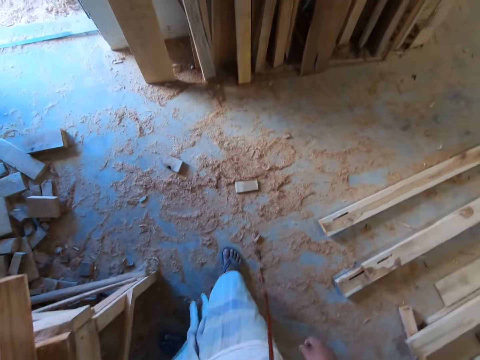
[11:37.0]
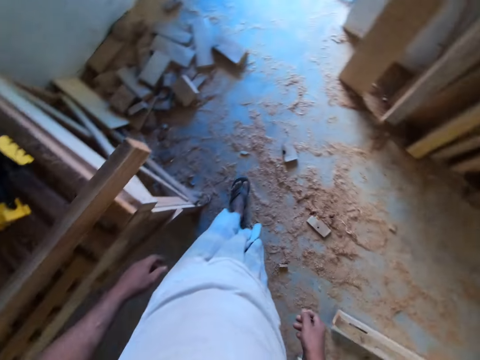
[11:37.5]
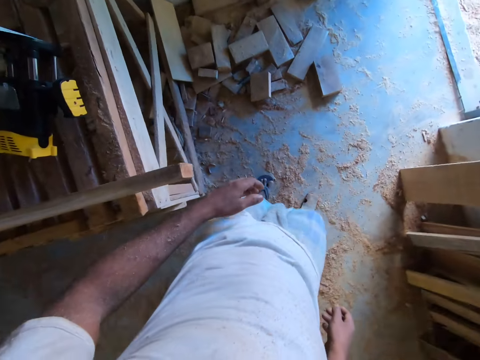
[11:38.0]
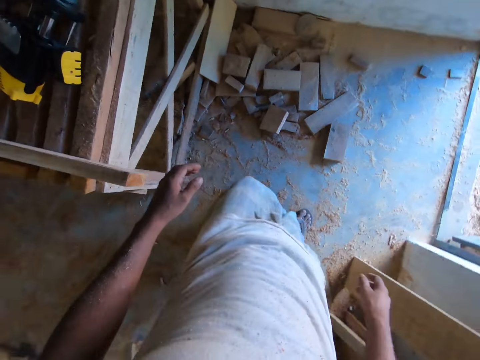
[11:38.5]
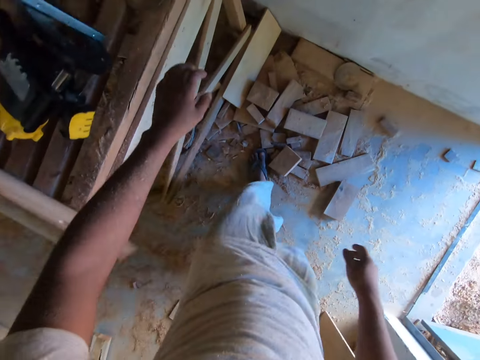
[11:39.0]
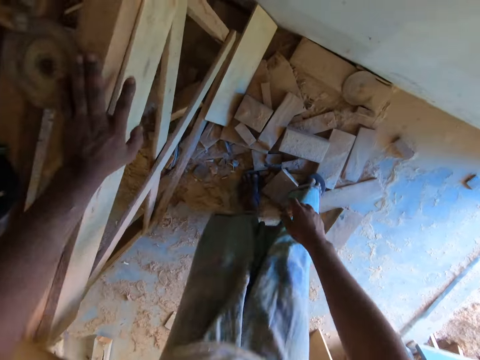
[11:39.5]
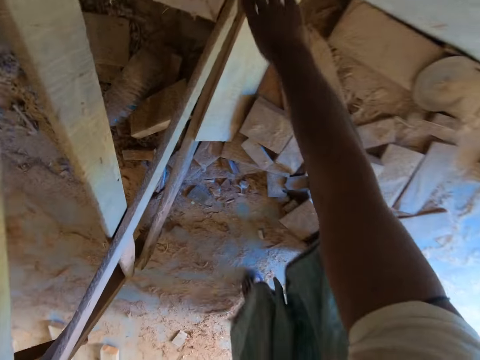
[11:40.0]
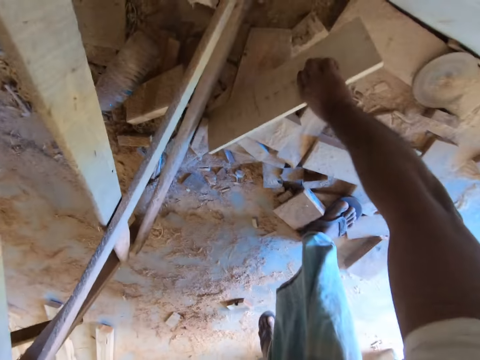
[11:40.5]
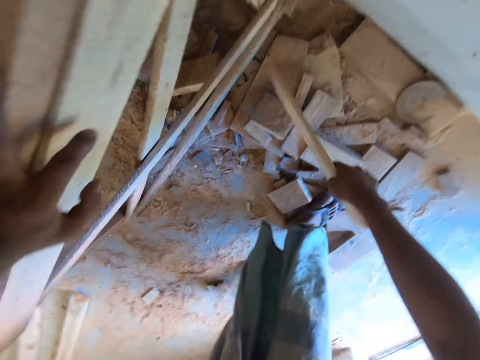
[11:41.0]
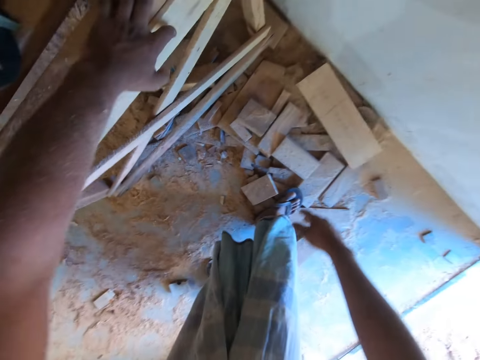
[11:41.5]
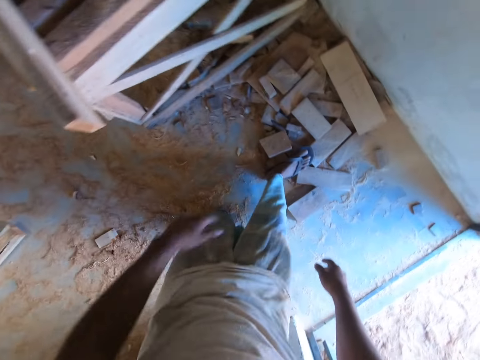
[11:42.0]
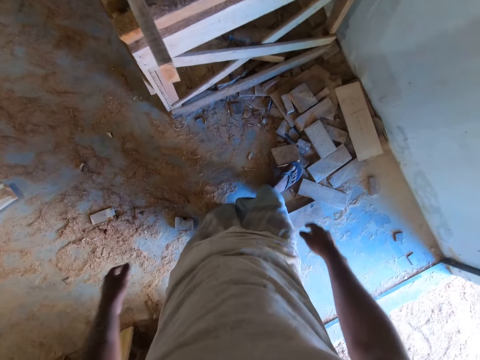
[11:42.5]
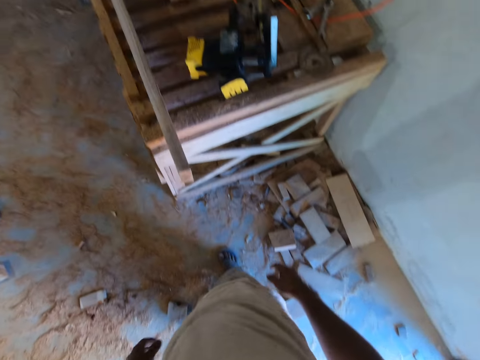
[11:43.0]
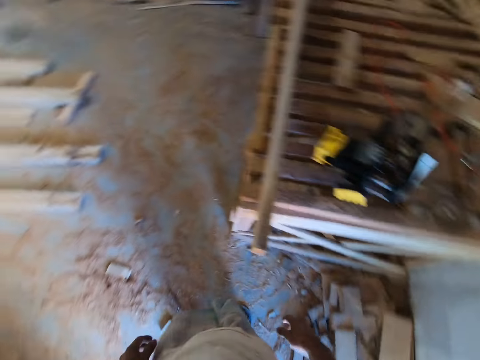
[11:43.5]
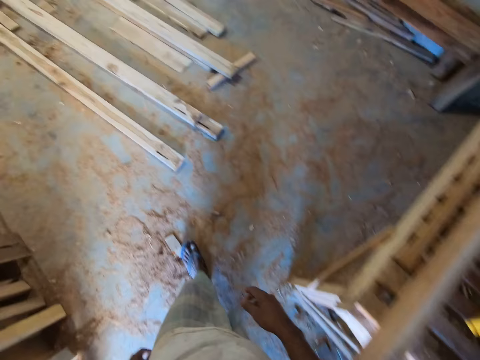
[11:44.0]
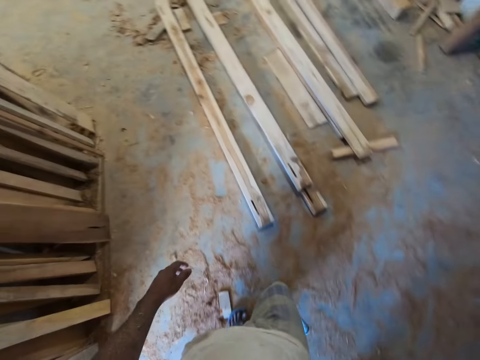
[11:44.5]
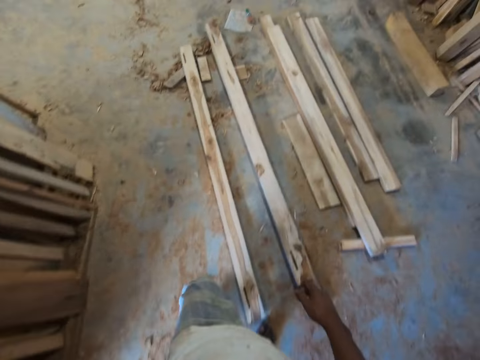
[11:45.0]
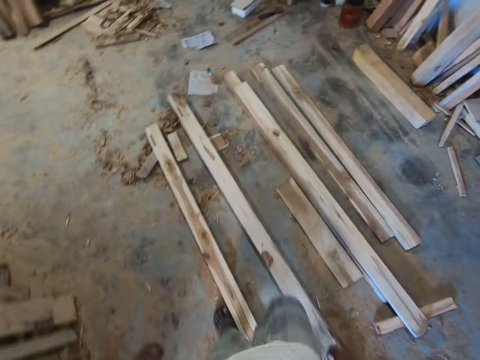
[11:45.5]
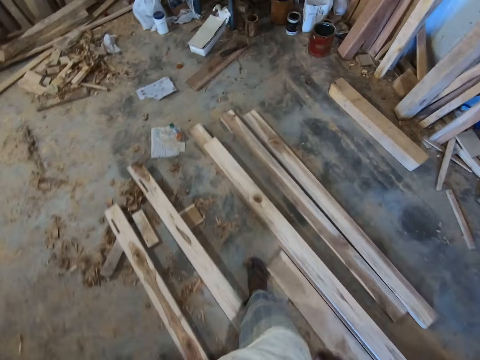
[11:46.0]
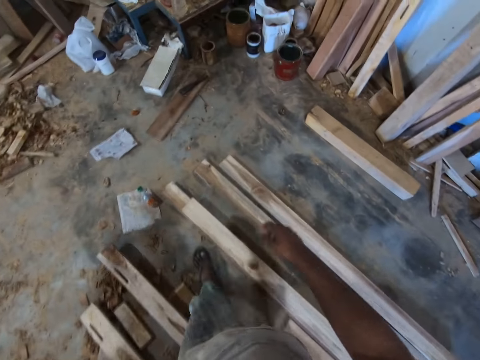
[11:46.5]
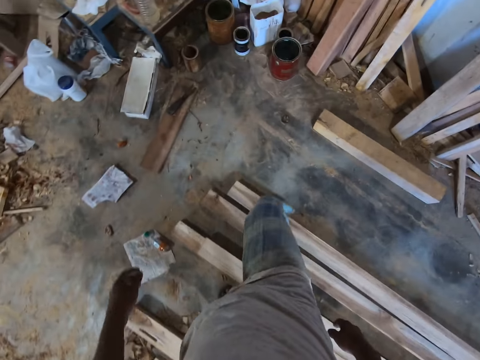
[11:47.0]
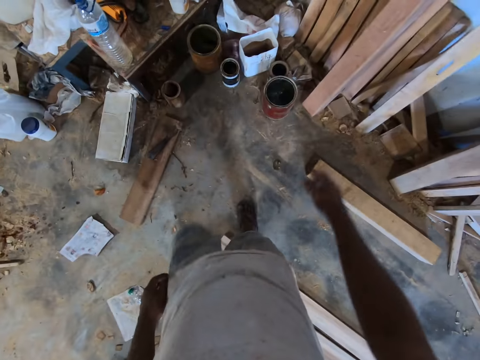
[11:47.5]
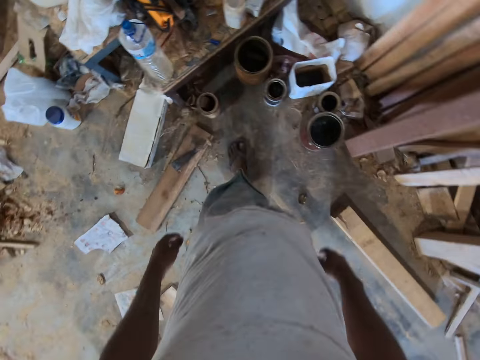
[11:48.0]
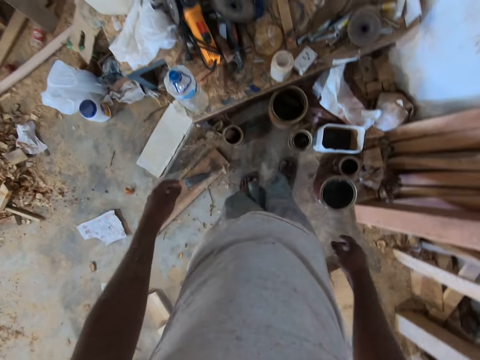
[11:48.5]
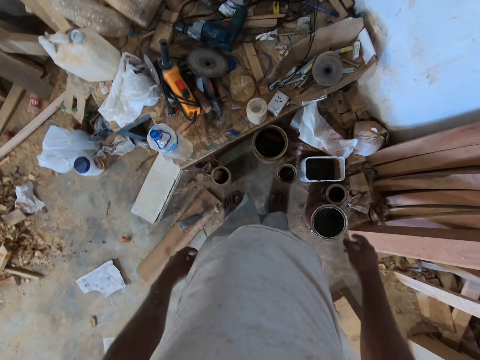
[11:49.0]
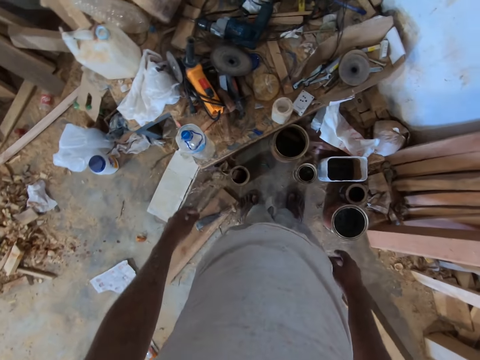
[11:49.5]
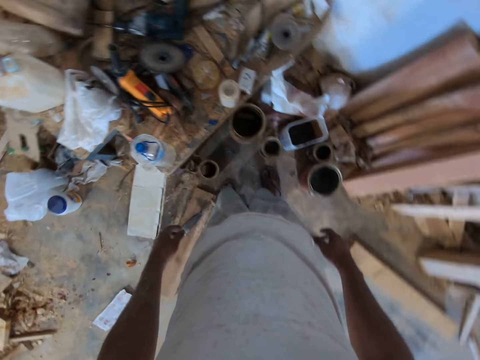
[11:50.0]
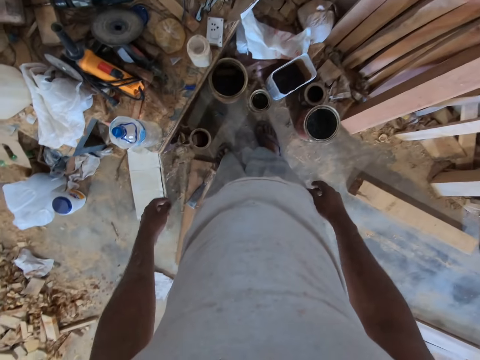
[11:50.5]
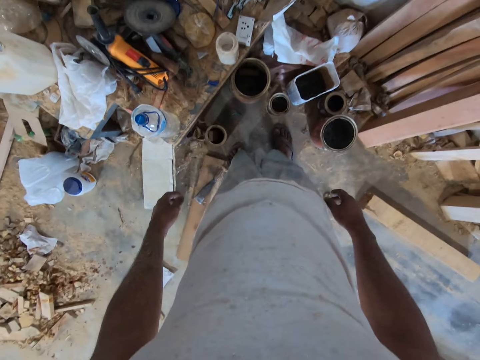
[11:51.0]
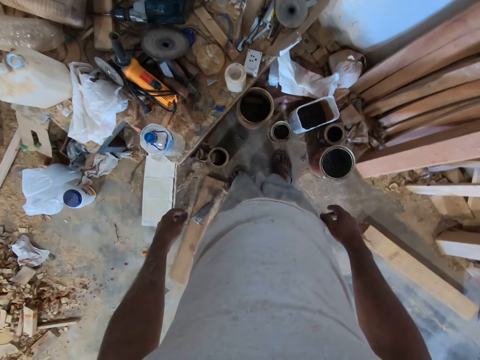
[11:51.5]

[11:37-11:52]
The camera wearer walks. He moves a piece of wood on the ground with his right hand. He searches. He walks.

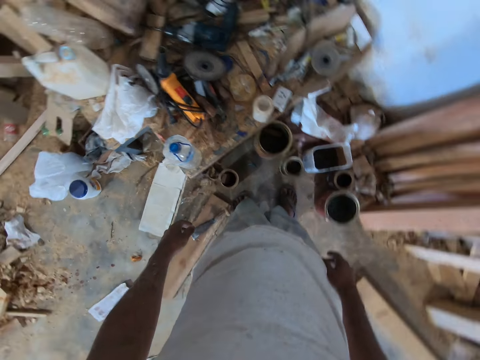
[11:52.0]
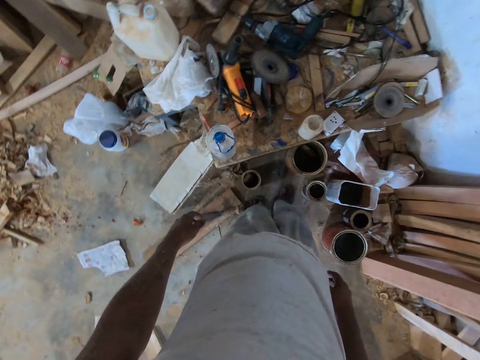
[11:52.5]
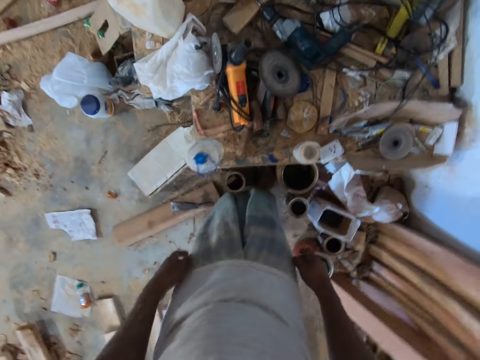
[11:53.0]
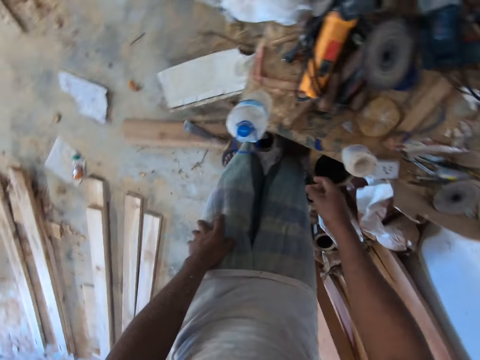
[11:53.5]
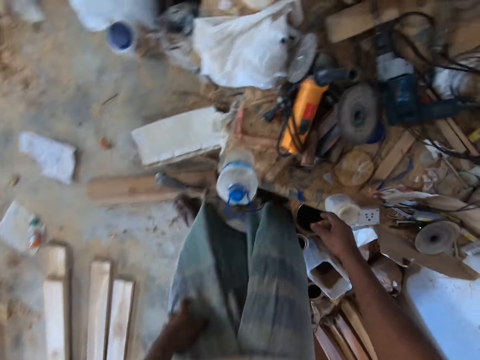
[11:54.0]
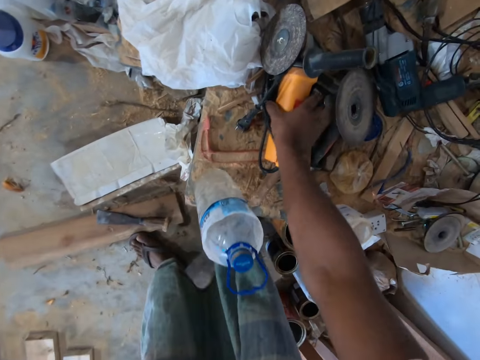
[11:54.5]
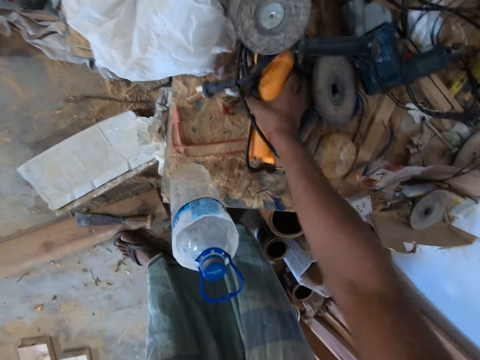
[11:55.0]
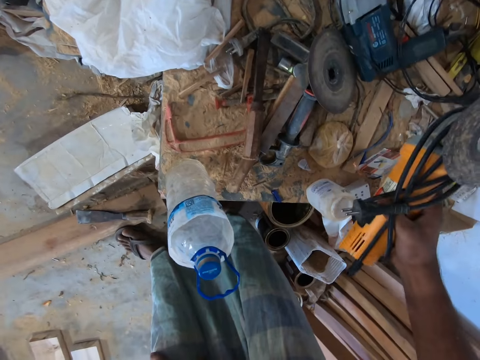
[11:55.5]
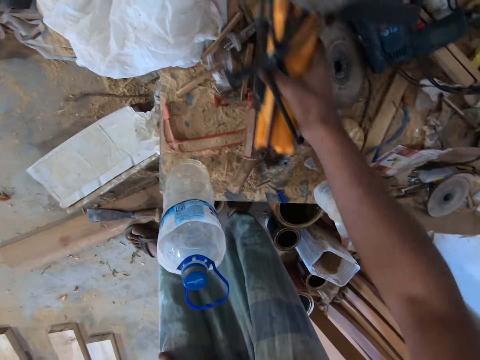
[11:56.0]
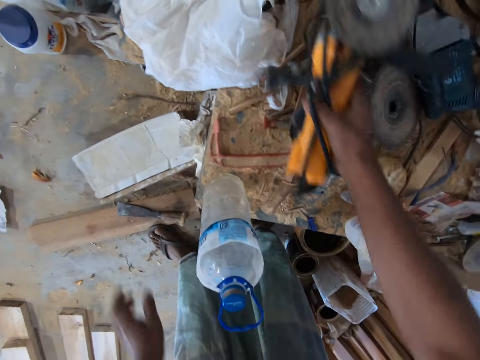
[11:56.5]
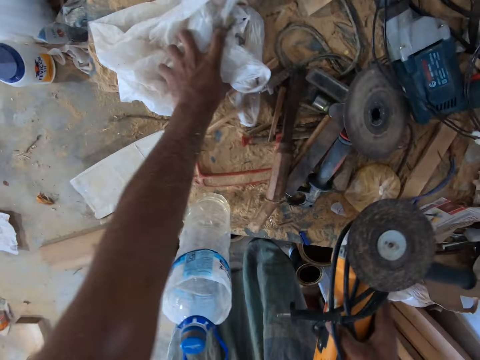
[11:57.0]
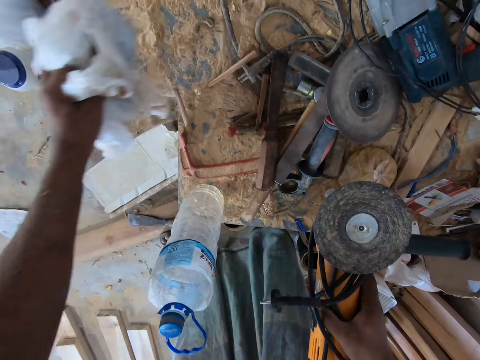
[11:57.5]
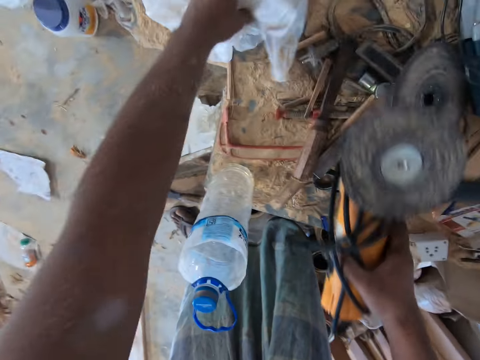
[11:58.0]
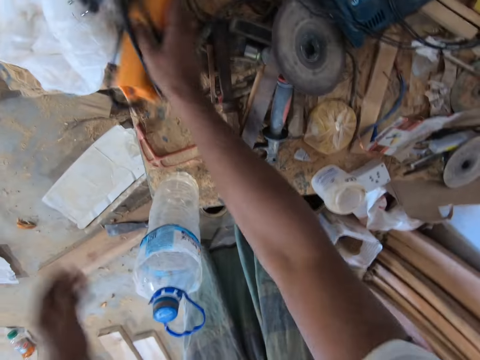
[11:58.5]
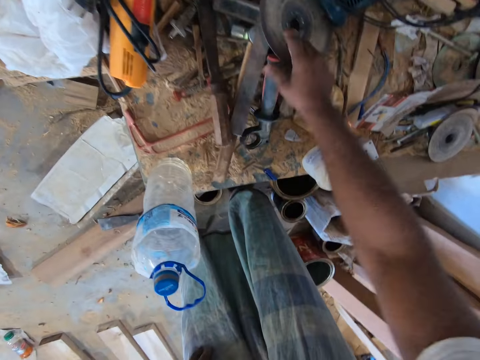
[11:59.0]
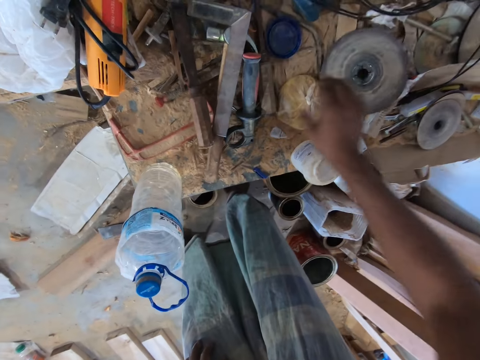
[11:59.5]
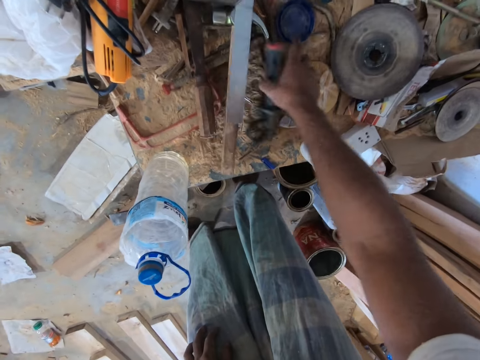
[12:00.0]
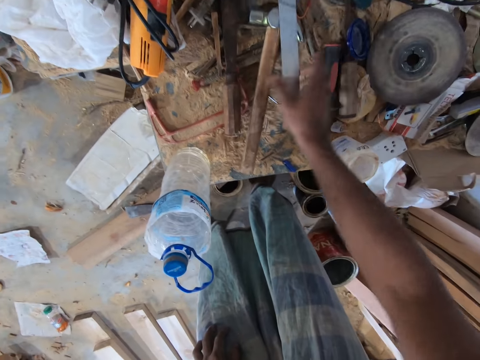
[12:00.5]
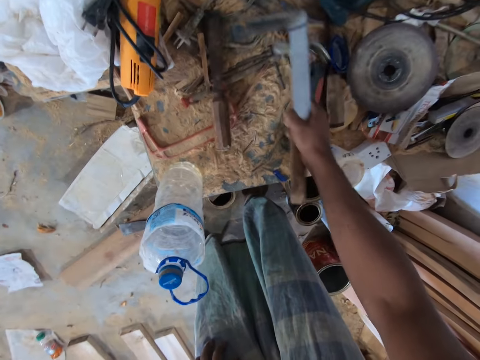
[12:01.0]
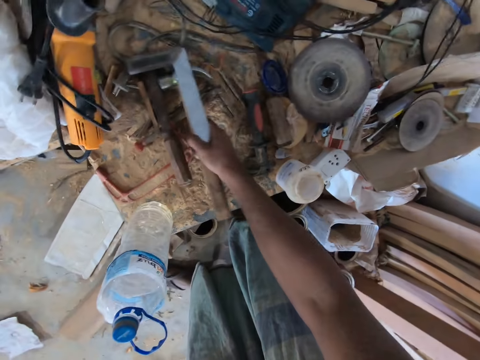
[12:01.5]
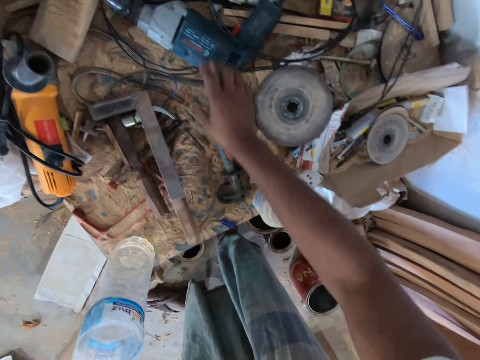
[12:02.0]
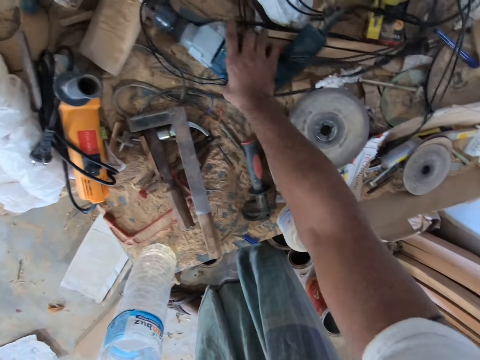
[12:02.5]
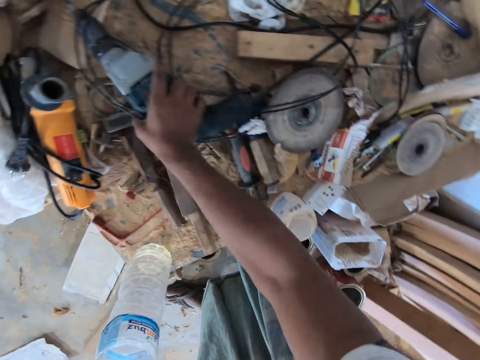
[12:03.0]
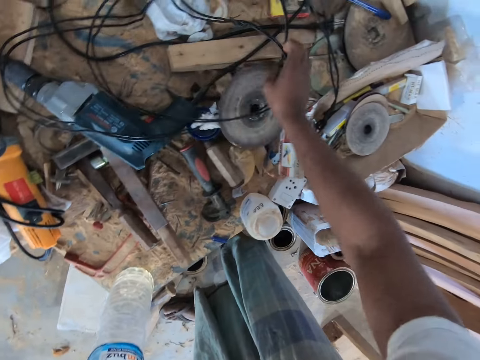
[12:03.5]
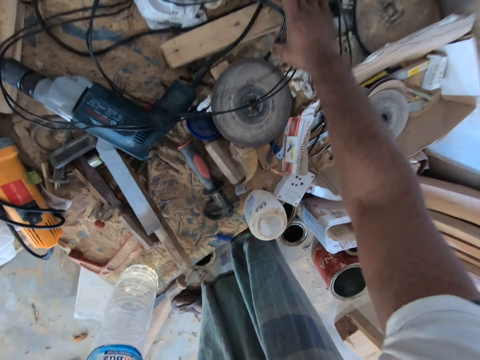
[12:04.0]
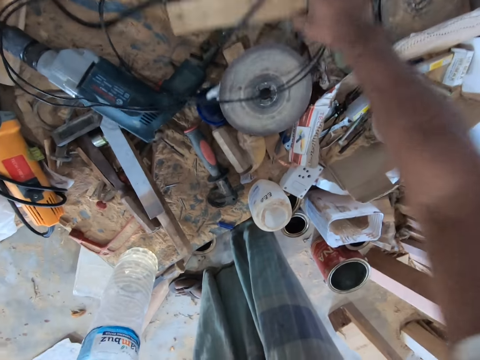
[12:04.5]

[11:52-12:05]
The camera wearer picks up an angle grinder from the table with his right hand. He searches. He picks up a nylon bag from the table with his left hand. He drops the nylon bag on the table with his left hand. He drops the angle grinder on the table with his right hand. He moves a disc on the table with his right hand. He moves a chisel and a clamp on the table with his right hand. He picks up a hammer and an engineer's square from the table with his right hand. He places the hammer and the engineer's square on the table with his right hand. He moves a drill on the table with his right hand. He moves a piece of wood on the table with his right hand.
